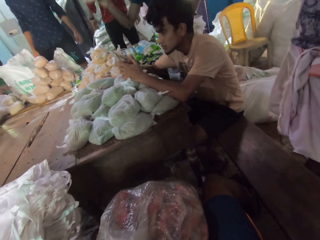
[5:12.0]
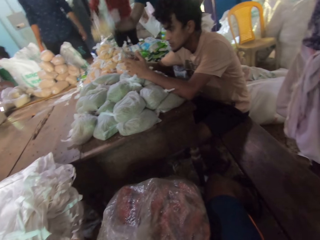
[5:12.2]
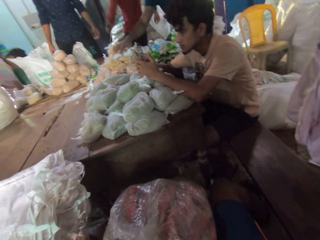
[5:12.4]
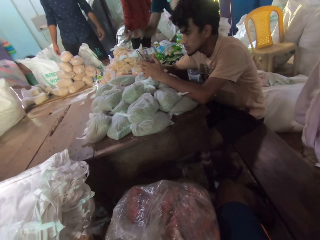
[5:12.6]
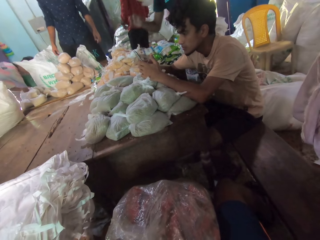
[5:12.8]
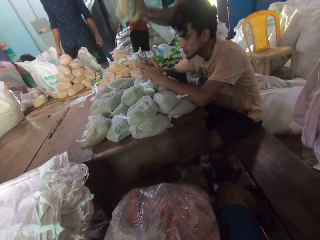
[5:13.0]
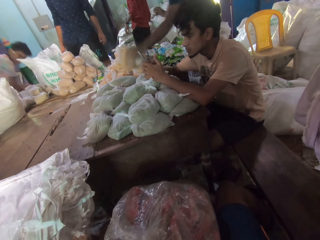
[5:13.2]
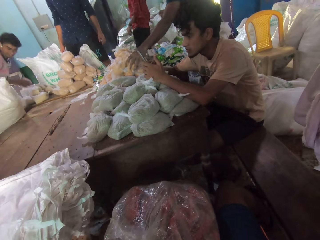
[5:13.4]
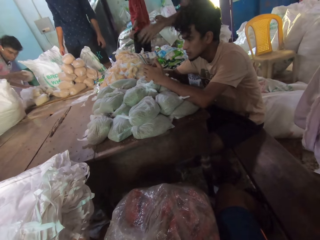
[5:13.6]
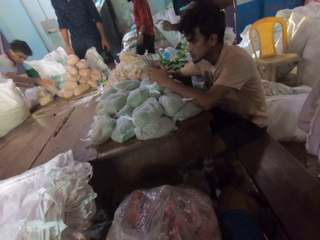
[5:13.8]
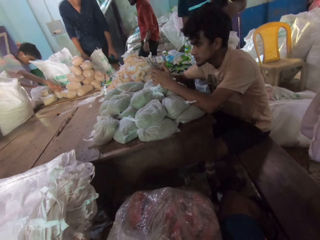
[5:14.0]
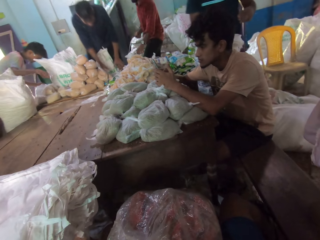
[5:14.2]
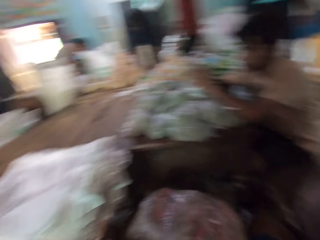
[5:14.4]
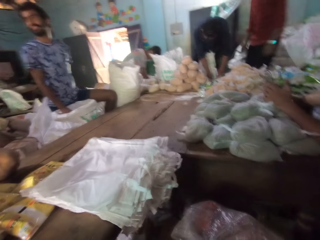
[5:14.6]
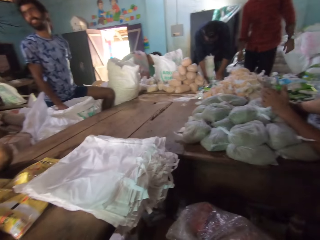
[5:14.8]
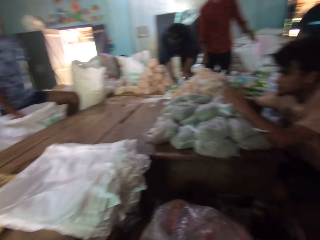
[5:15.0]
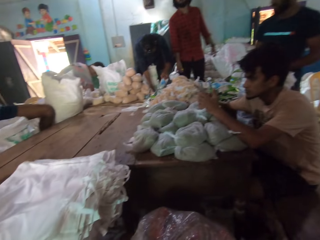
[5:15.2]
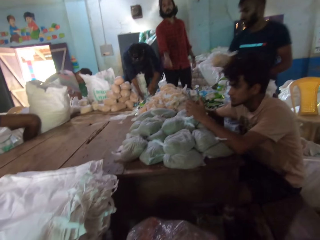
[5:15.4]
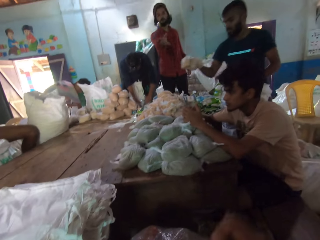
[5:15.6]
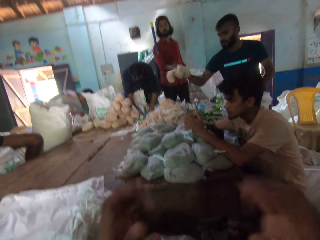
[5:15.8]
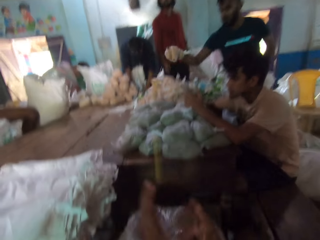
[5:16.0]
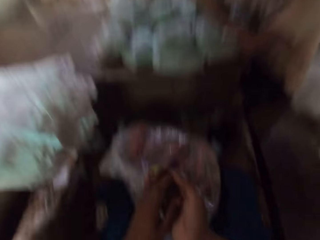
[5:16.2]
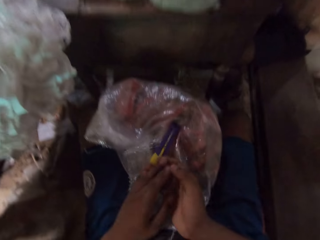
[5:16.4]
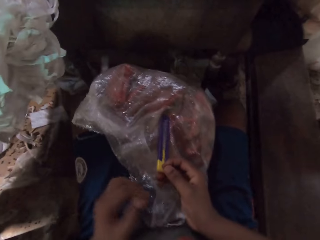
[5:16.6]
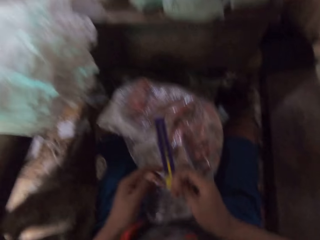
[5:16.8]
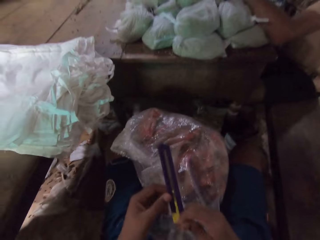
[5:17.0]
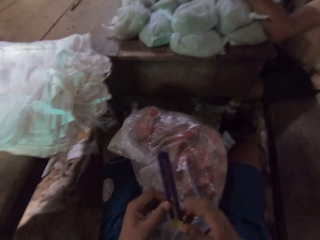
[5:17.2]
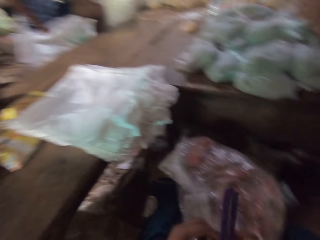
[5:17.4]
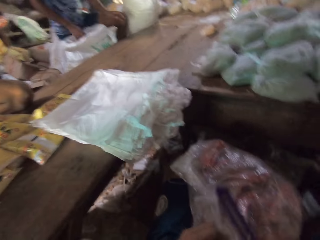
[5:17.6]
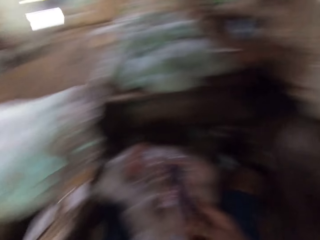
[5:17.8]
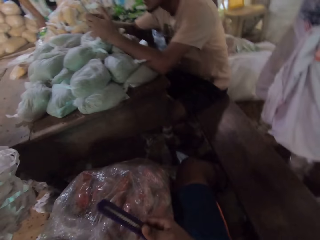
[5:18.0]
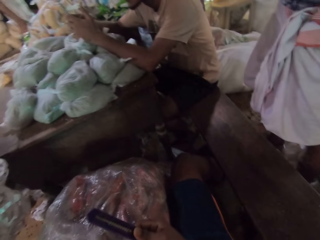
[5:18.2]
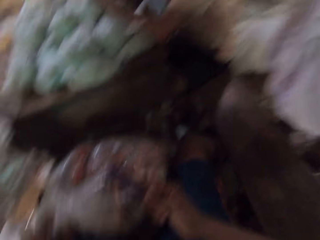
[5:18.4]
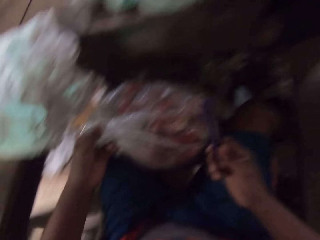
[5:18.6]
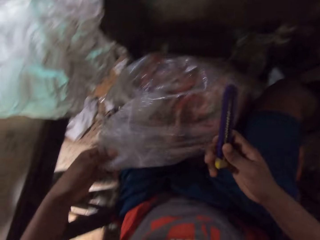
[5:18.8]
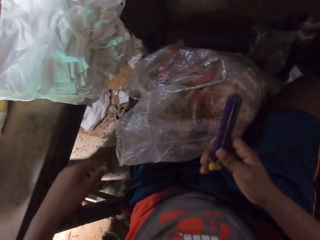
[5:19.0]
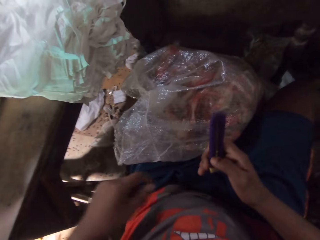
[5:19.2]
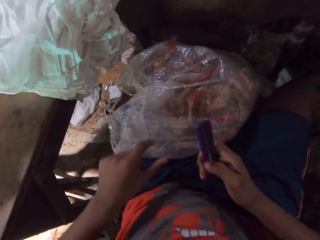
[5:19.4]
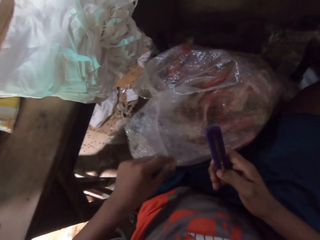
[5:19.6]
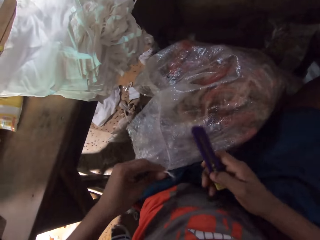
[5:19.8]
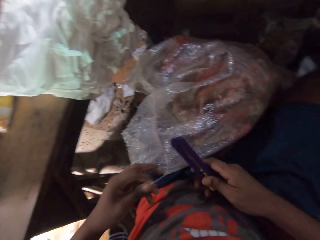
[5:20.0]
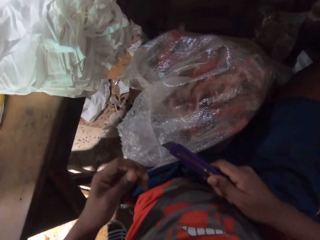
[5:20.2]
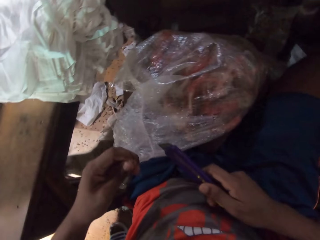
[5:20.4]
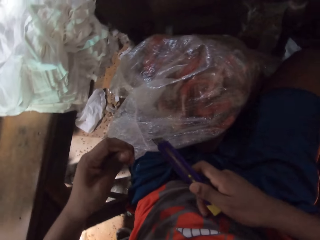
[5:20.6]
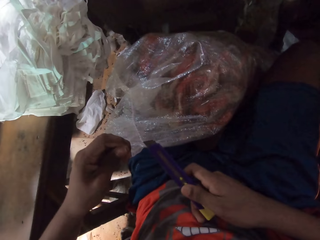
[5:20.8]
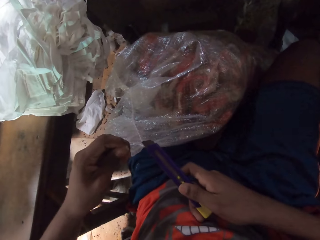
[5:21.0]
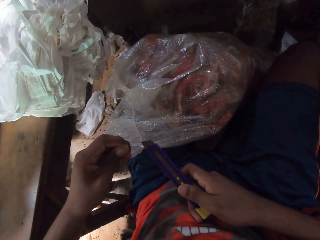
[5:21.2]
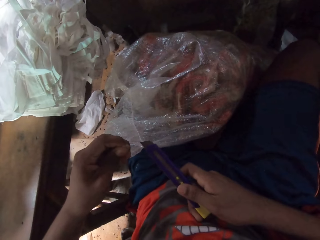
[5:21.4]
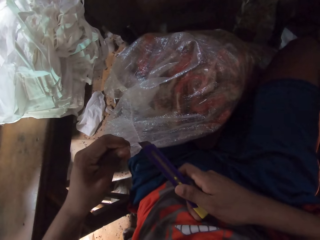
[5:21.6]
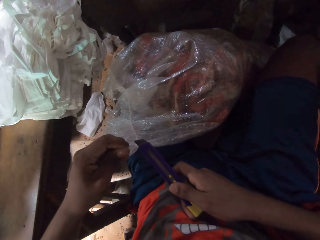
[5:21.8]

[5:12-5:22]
A man picks up a knife or pocket knife from a sack on the ground with his right hand. Another man adjusts nylon packs on the table with his hands. The first man throws the knife to the camera wearer with his right hand. The camera wearer takes the pocket knife. He adjusts the sack on the ground with his left hand. He picks up the rope from the sack on the ground with his left hand. He pushes out the knife blade with his right hand. He cuts off the string from the sack with the pocket knife.

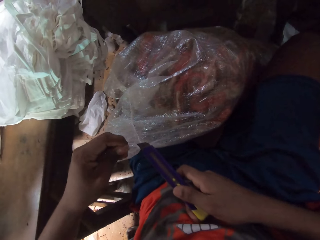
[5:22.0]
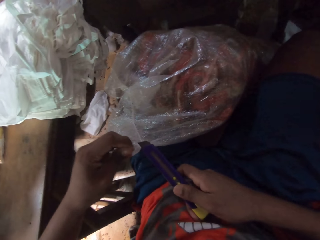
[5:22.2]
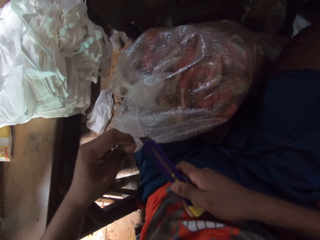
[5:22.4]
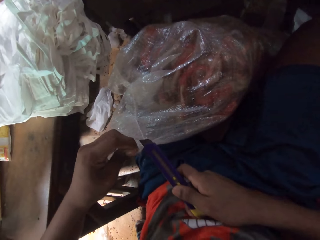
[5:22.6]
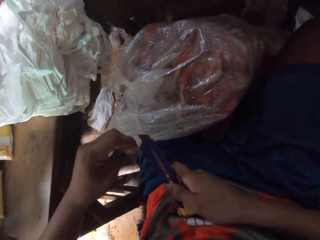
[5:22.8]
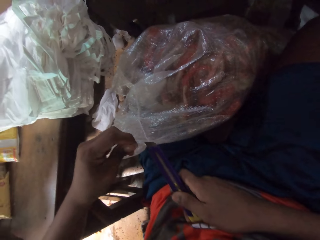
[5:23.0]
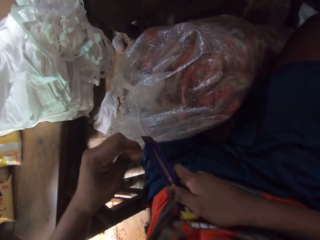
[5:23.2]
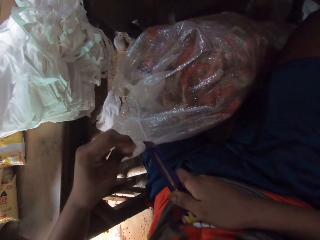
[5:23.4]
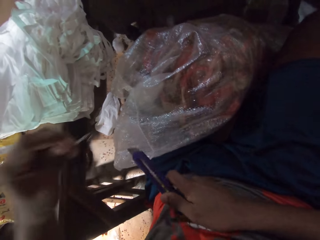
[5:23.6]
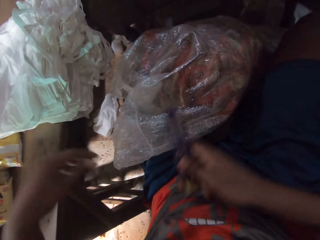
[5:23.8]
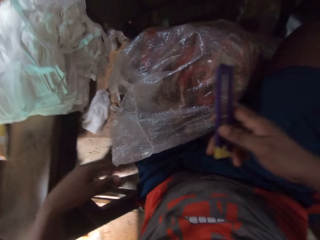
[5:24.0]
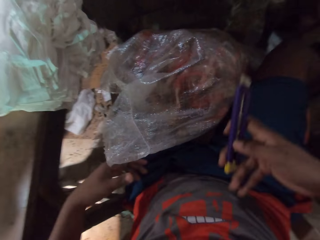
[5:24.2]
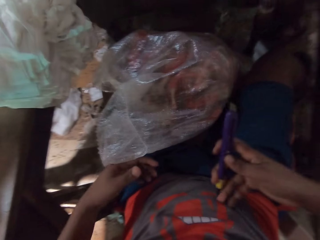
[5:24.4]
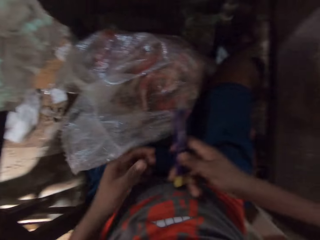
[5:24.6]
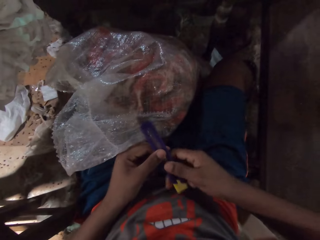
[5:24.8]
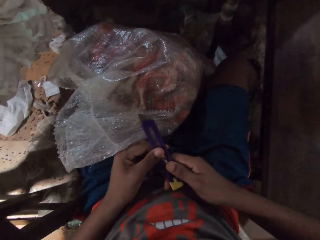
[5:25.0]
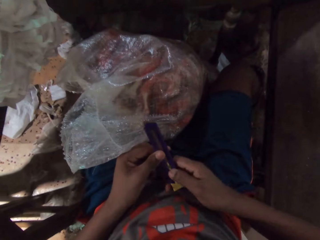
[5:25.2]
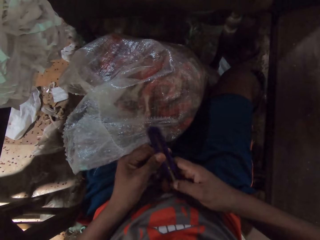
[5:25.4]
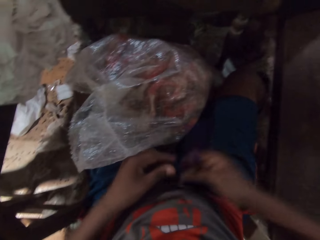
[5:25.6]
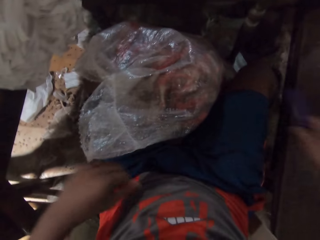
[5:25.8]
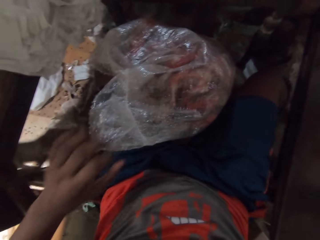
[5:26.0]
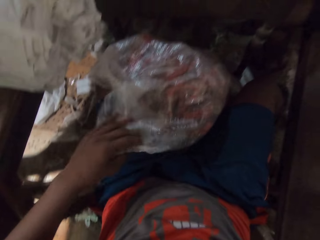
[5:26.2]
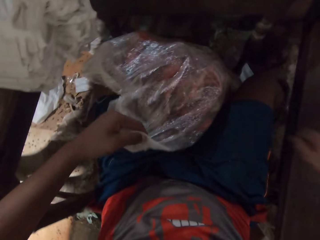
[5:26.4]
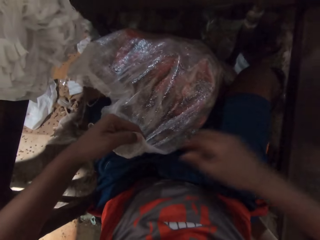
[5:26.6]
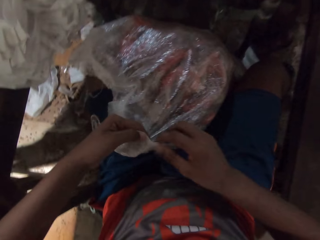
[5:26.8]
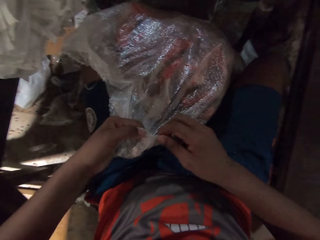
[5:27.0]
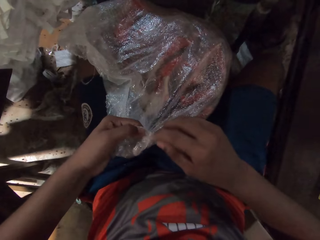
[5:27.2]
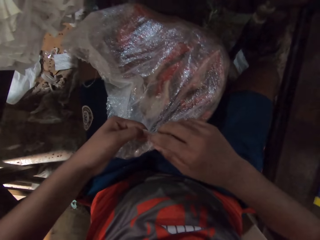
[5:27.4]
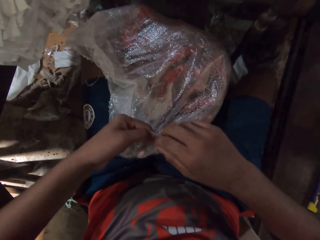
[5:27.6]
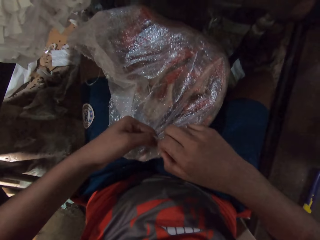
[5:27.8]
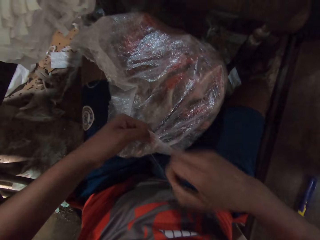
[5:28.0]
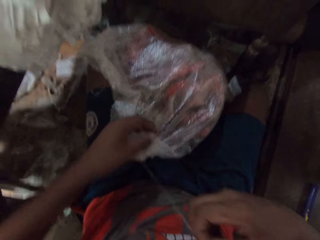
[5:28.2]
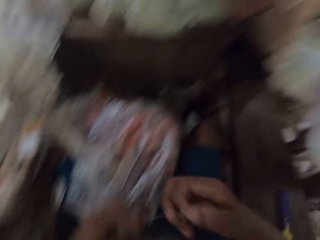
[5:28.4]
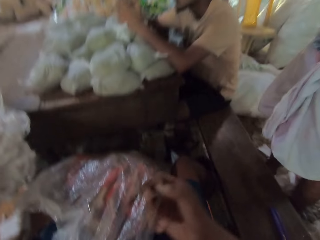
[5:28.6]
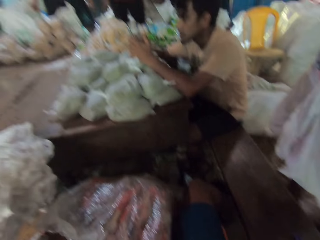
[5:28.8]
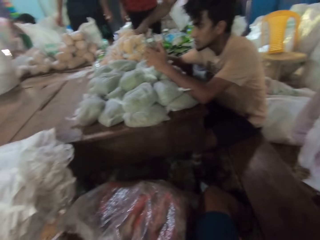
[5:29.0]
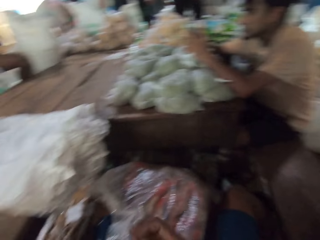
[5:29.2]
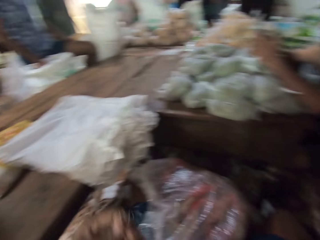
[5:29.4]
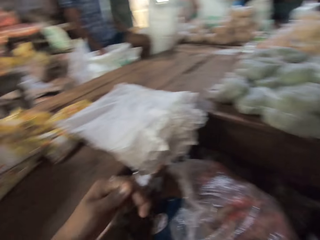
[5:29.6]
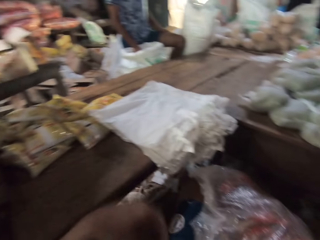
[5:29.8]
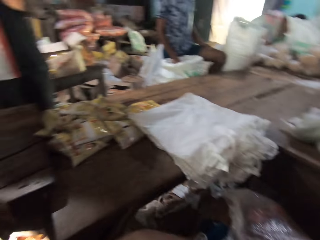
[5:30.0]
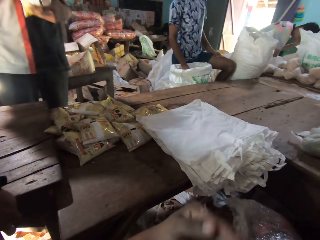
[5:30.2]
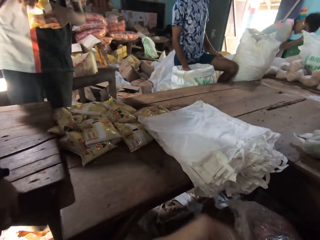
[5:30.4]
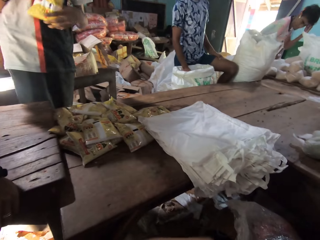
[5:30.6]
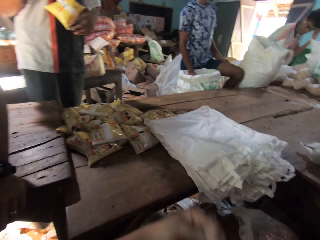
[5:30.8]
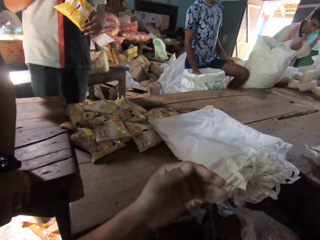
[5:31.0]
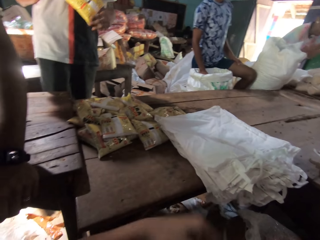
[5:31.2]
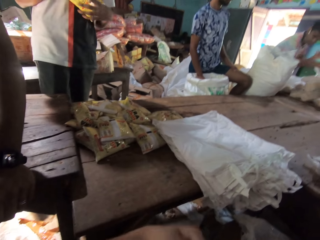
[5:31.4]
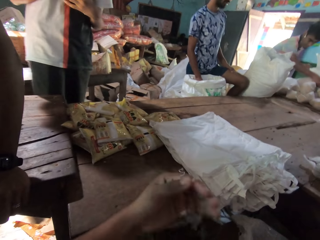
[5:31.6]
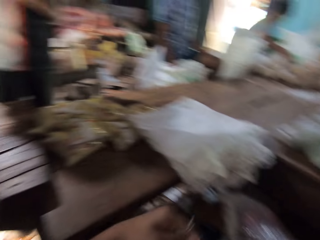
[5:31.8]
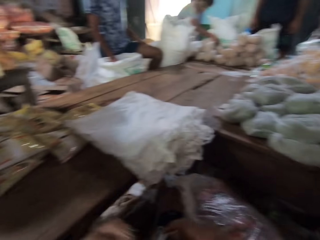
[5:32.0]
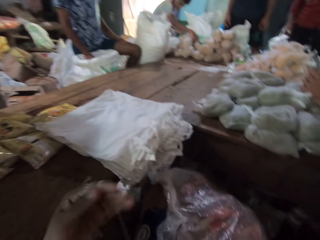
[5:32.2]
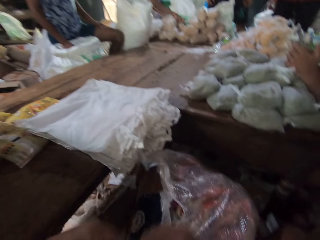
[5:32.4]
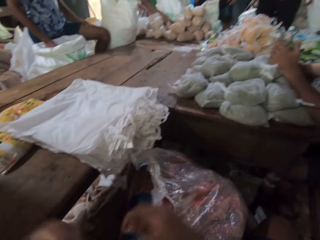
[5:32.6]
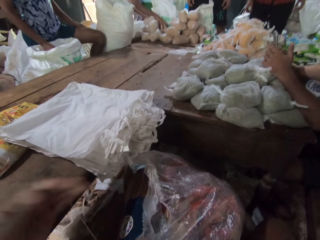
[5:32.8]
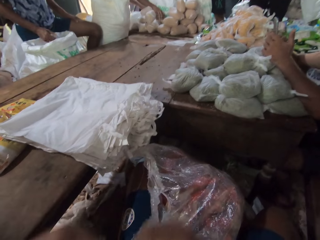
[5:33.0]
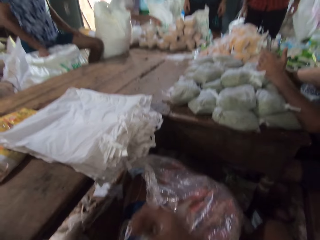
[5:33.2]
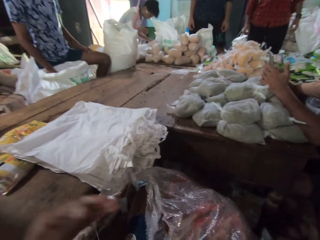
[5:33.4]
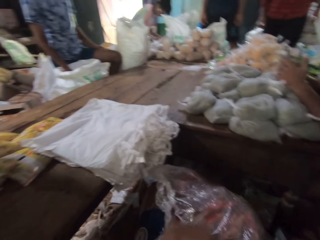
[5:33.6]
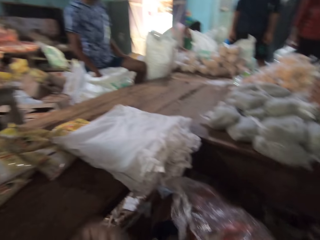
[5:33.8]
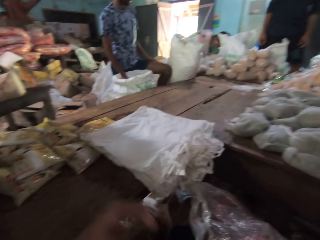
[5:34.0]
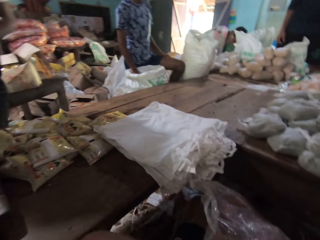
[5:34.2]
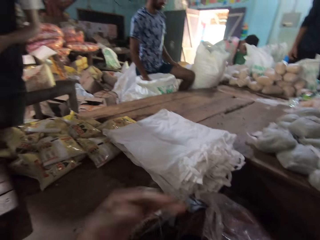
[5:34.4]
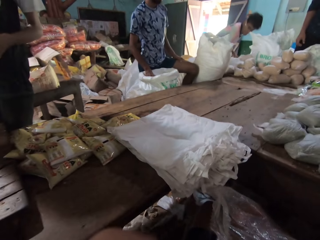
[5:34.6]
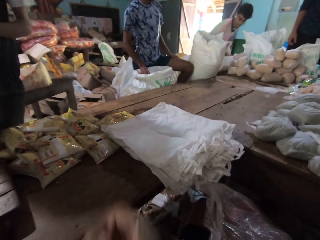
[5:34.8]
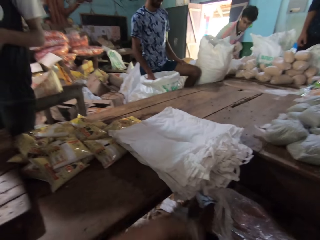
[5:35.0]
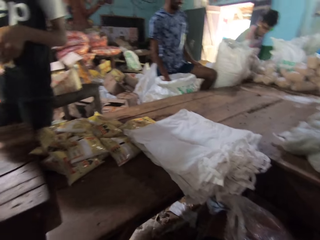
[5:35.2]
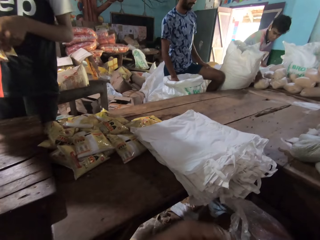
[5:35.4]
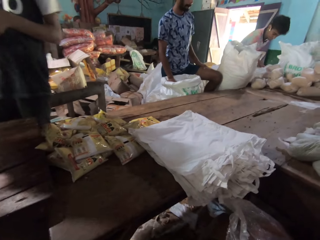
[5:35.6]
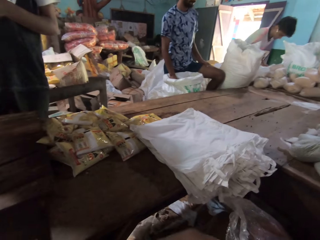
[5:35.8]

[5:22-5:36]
The camera wearer drops the rope on the ground with his left hand. He pushes in the knife blade with his right hand. He drops the knife on a table with his right hand. He checks the sack on the ground with his left hand. He unties the string from the sack. He removes the rope from the sack in his left hand with his right hand. A man drops a pack of broken wheat on the table with his right hand. Another man operates the phone in his left hand with his right hand. The camera wearer rolls the rope in his left hand with his right hand. Another man moves packs of broken wheat from the sack on the ground to the table with his right hand.
